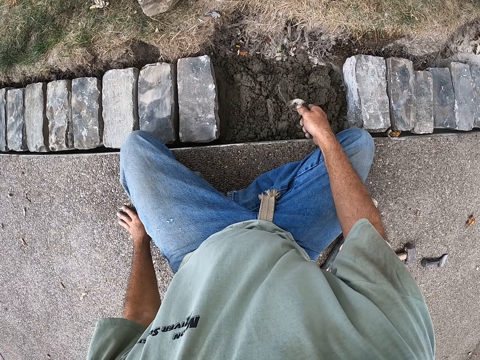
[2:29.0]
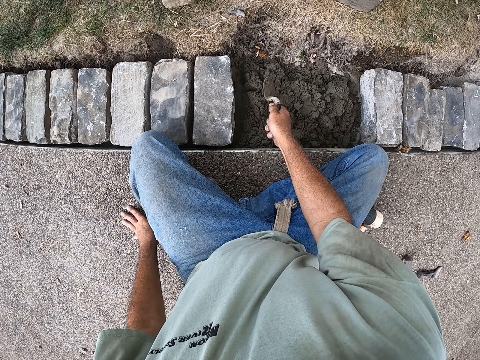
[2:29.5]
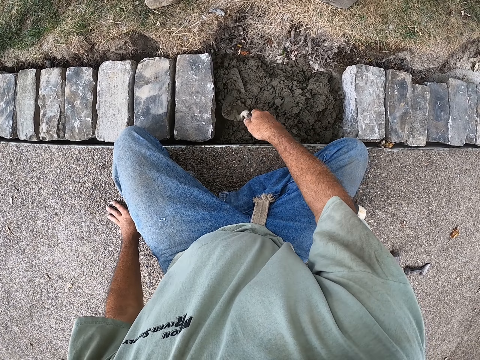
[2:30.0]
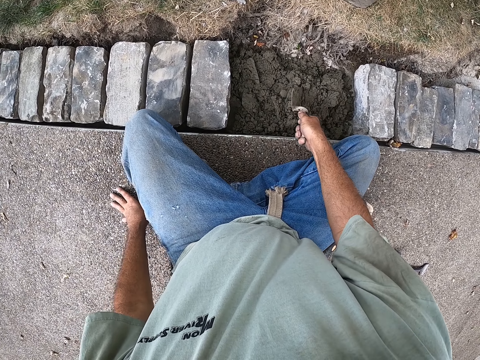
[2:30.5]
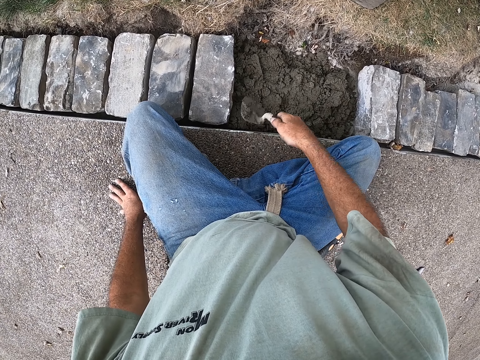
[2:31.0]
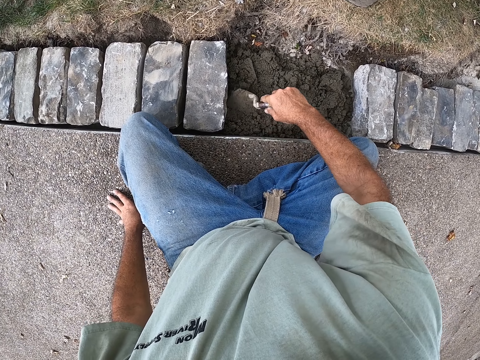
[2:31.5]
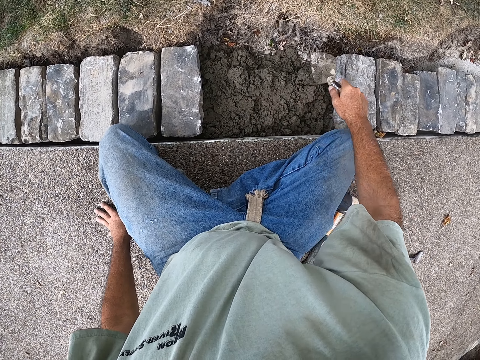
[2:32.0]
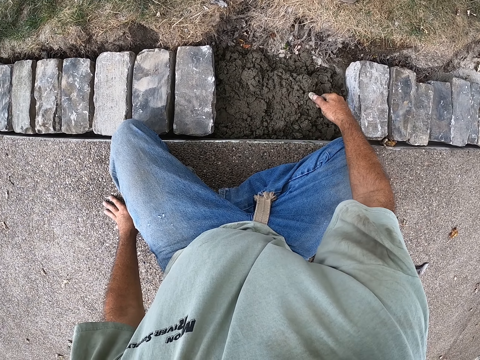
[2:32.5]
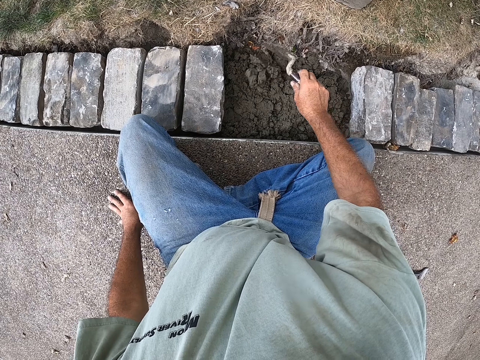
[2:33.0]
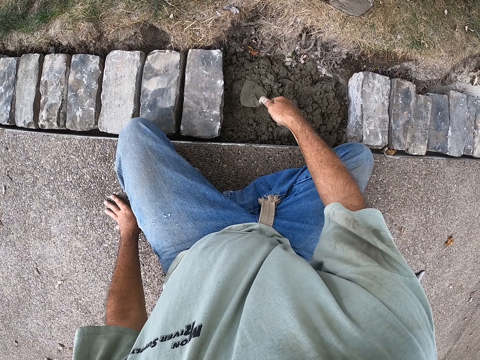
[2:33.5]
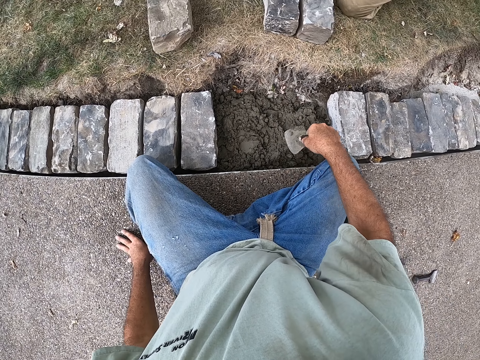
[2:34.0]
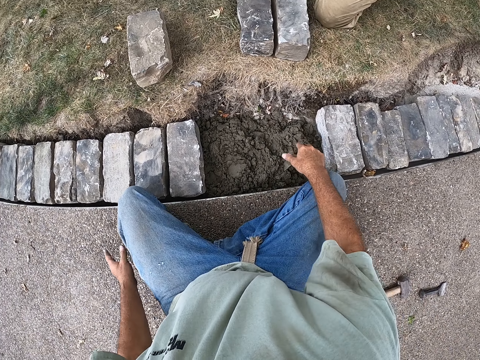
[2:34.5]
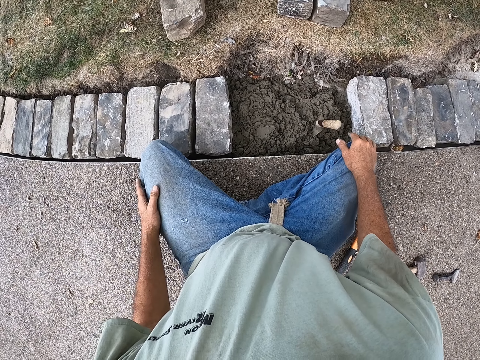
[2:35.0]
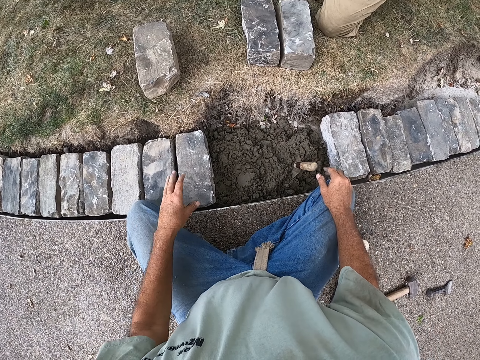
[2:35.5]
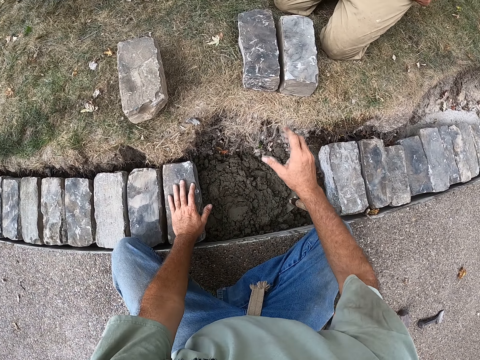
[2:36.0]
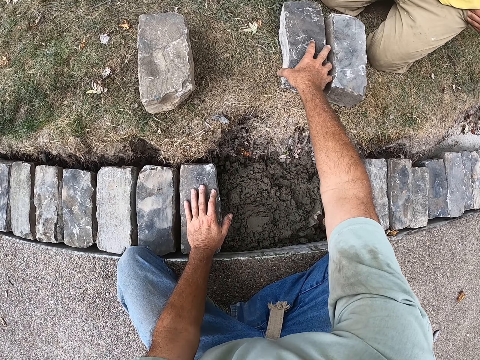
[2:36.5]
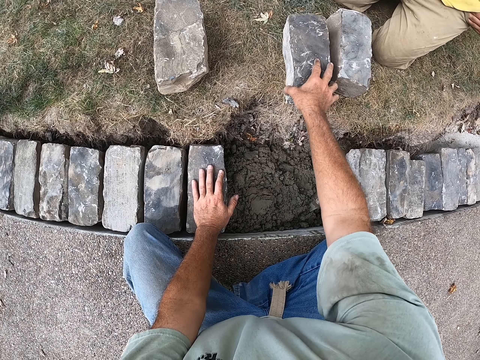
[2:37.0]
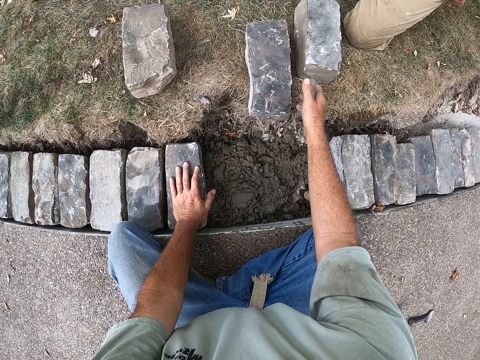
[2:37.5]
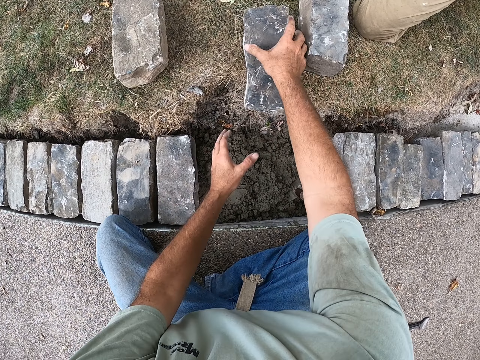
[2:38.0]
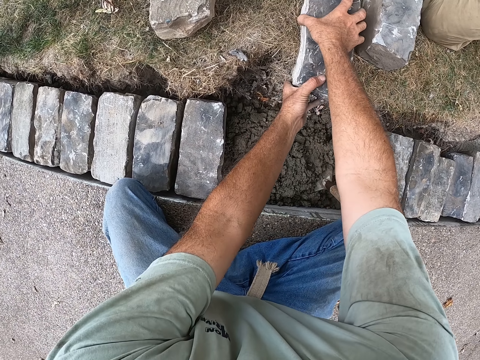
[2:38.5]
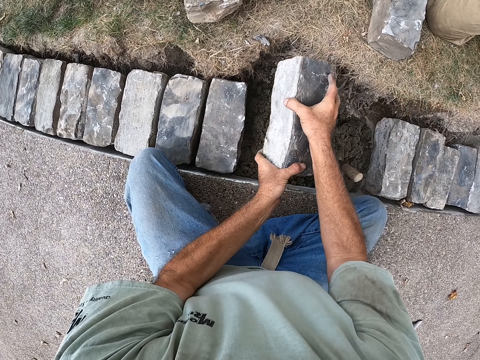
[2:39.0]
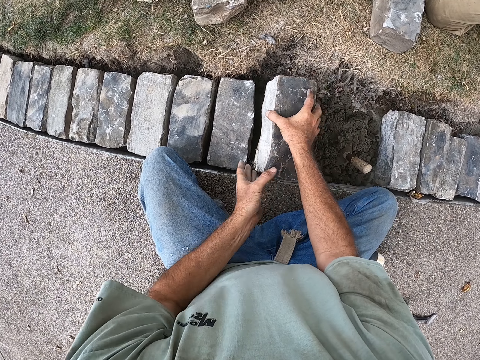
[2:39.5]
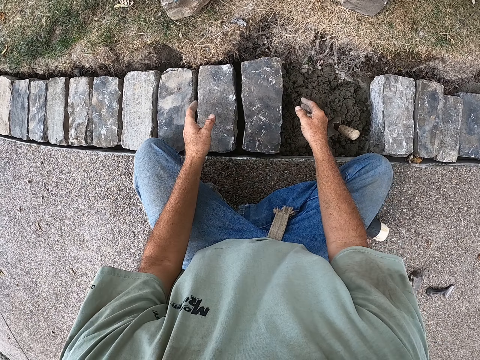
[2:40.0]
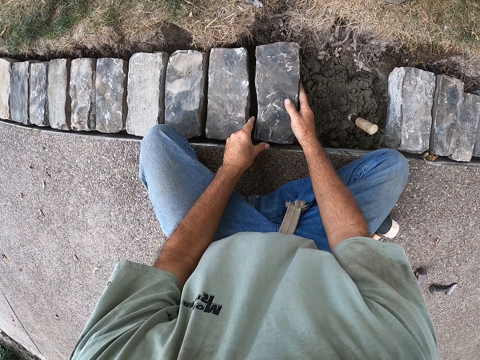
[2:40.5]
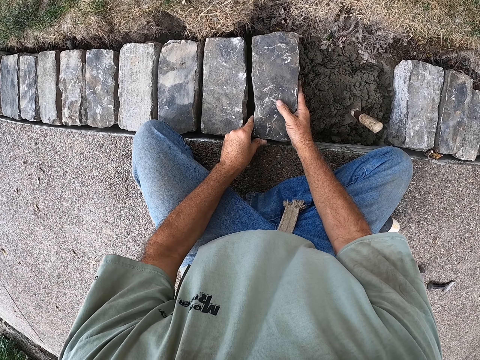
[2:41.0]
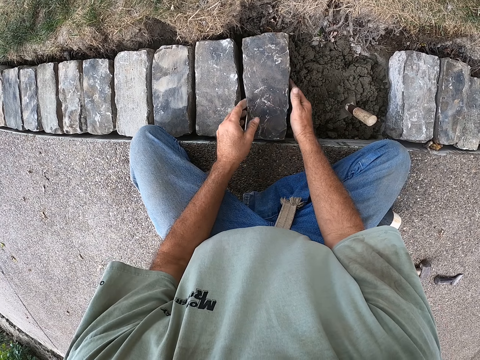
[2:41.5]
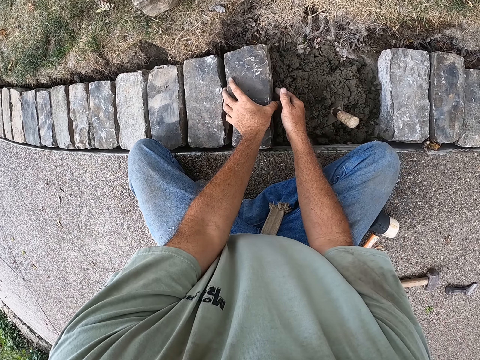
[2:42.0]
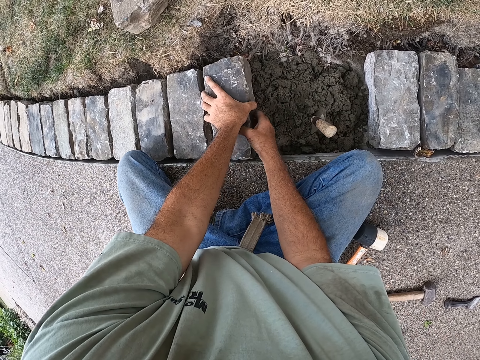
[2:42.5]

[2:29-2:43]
The camera wearer spreads the cement with the building trowel. They place the building trowel down. They pick the block. They pick the block again. They place the block down.

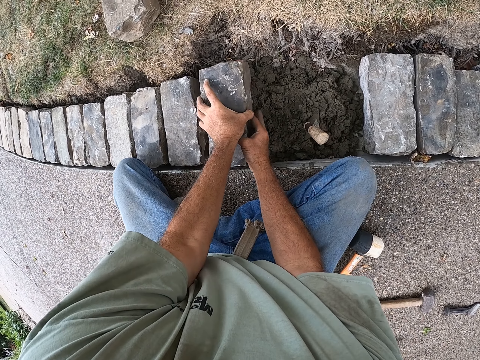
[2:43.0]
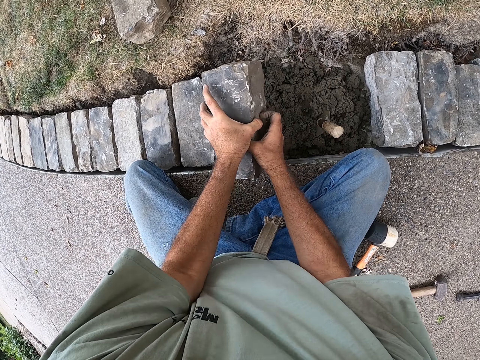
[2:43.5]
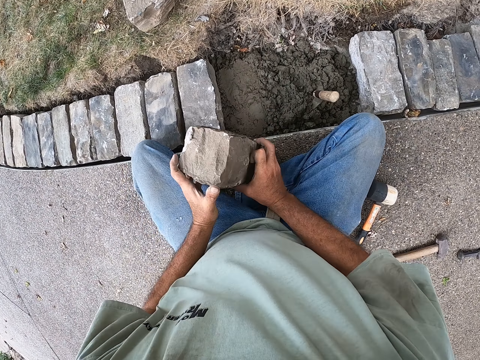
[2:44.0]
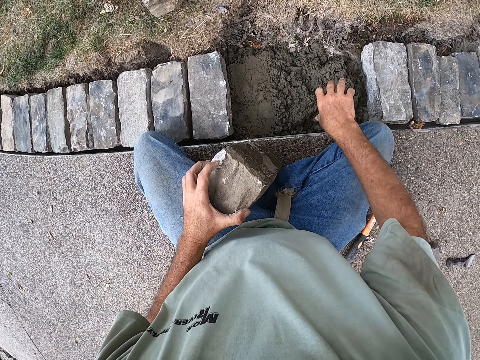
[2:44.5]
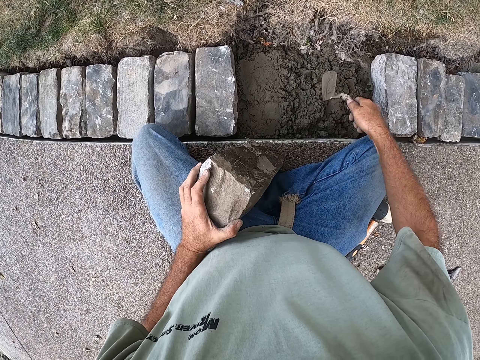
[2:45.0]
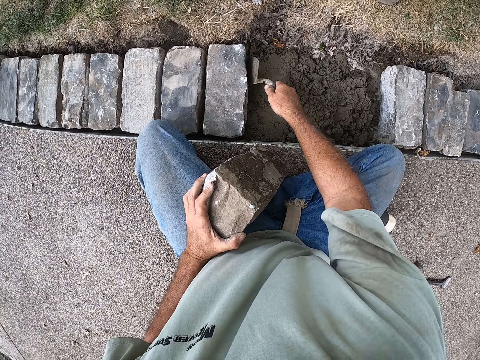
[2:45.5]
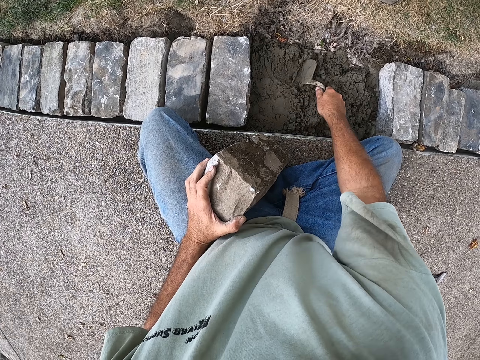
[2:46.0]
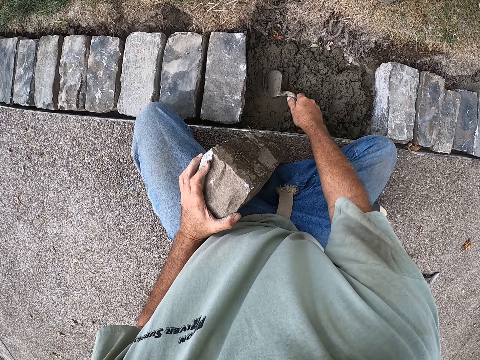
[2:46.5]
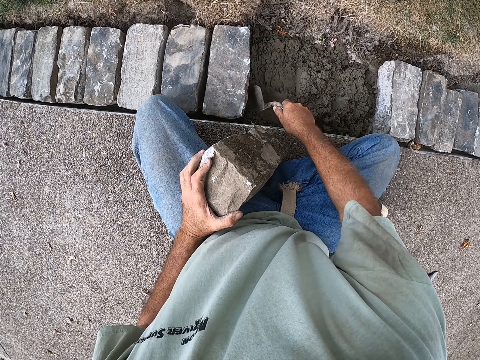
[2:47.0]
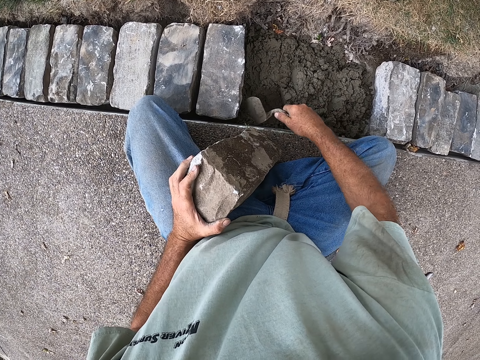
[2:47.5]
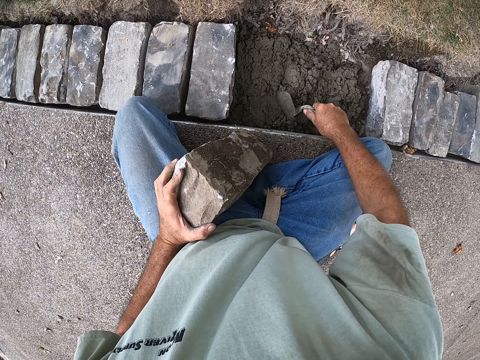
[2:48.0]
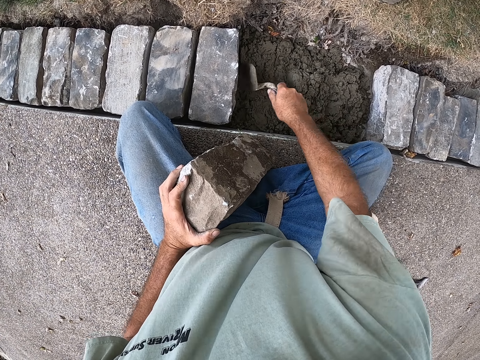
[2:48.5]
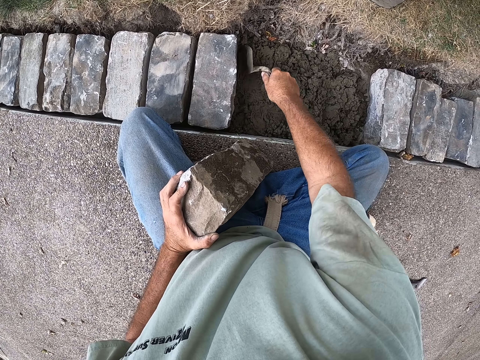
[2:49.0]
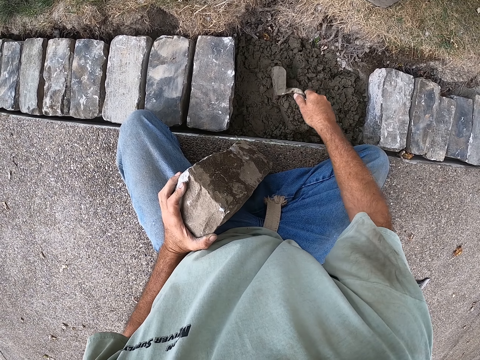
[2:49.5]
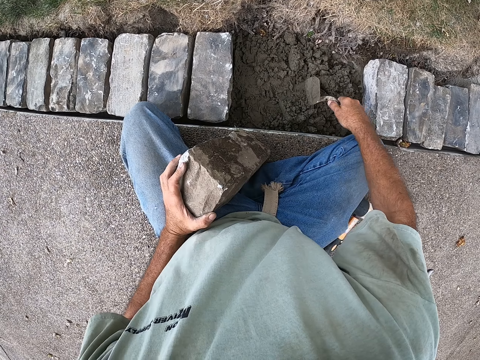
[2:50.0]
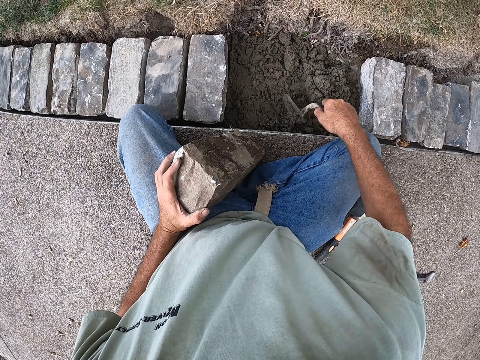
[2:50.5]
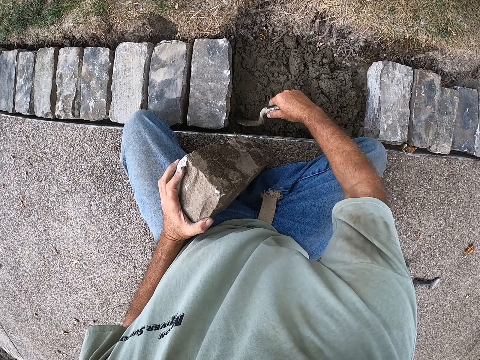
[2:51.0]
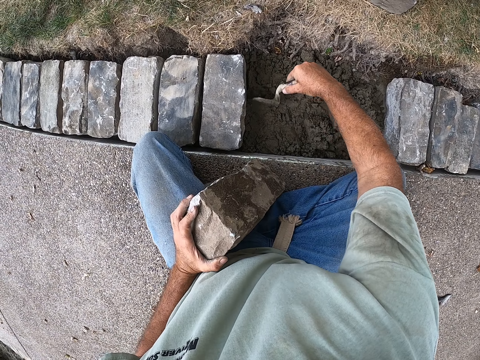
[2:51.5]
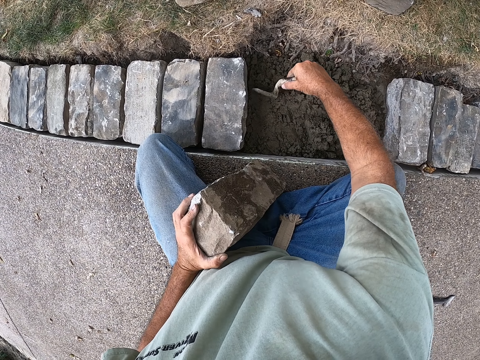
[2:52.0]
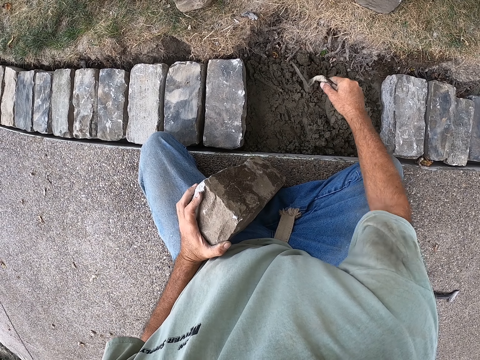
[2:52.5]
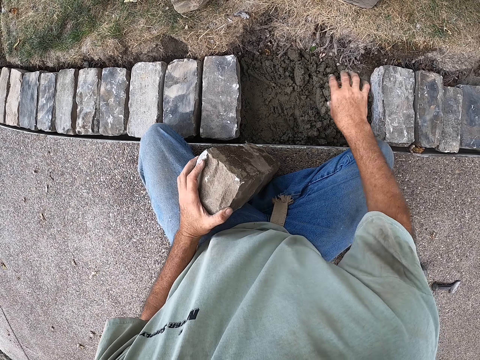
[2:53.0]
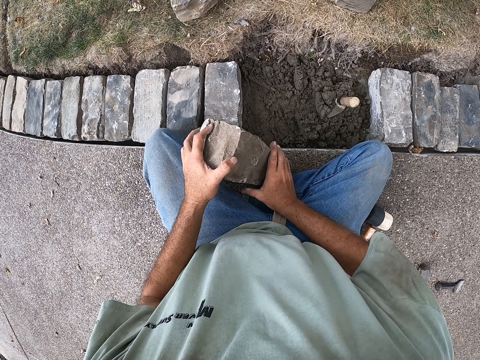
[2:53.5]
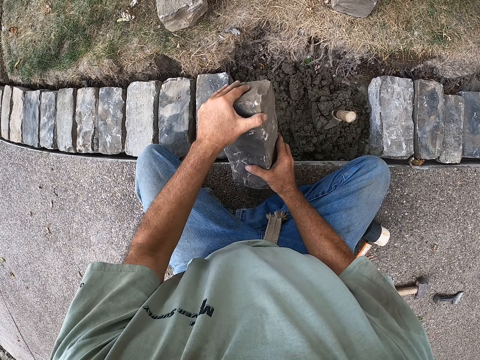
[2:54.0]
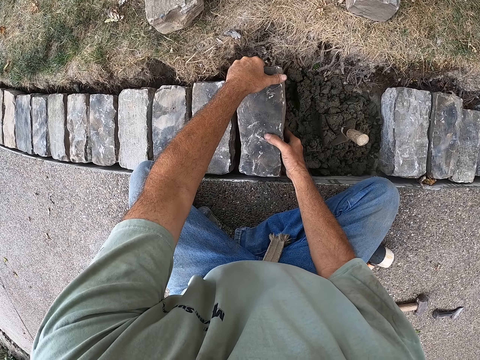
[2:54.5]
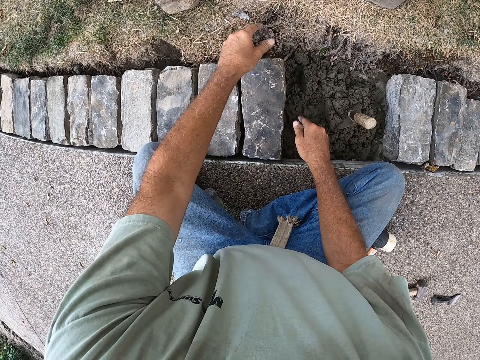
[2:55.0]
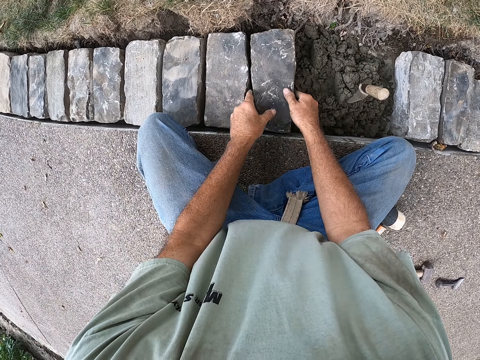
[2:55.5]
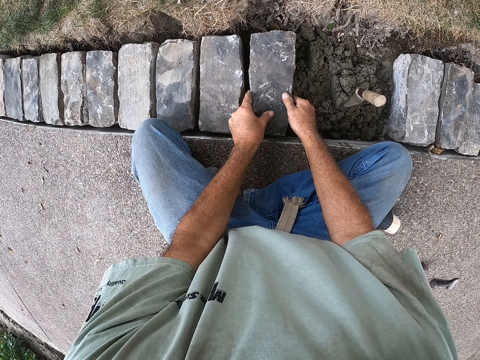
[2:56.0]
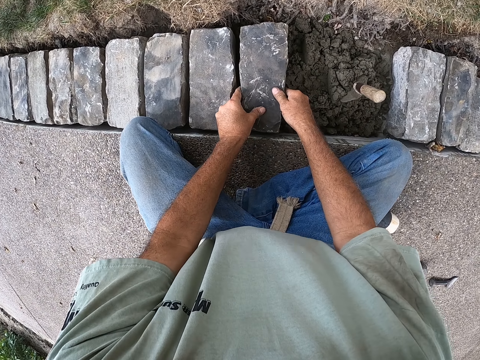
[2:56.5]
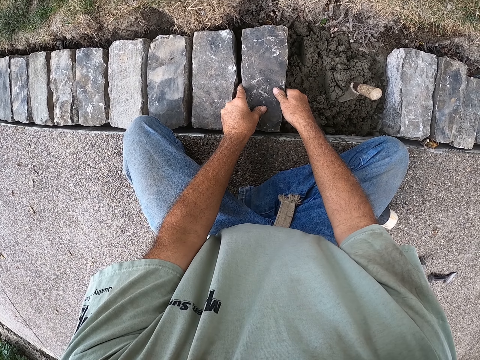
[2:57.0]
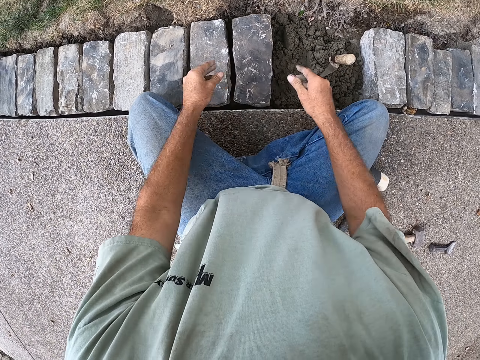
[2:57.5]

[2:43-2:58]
The camera wearer lifts the block. They pick the building trowel. They spread the cement with the building trowel. They place the building trowel down. They place the block down.
